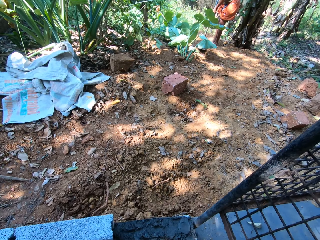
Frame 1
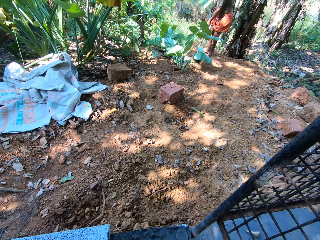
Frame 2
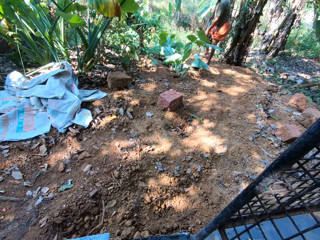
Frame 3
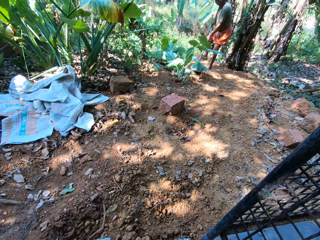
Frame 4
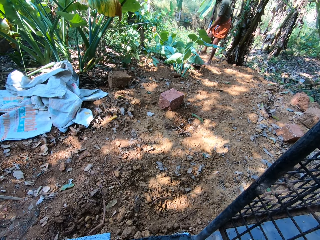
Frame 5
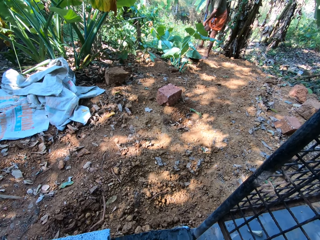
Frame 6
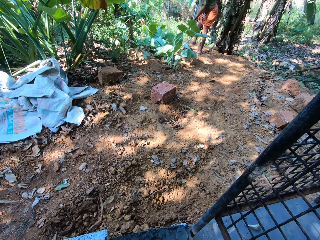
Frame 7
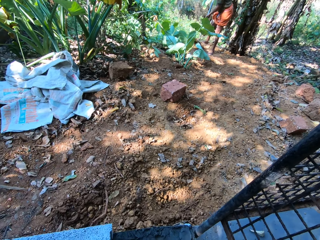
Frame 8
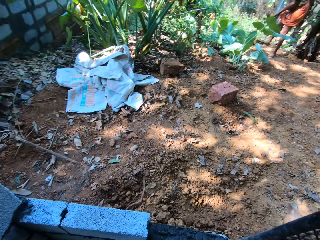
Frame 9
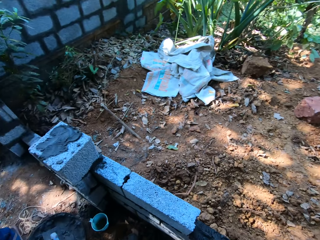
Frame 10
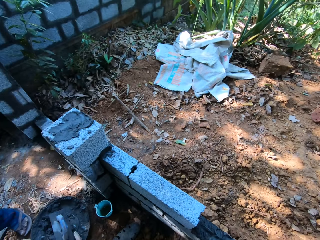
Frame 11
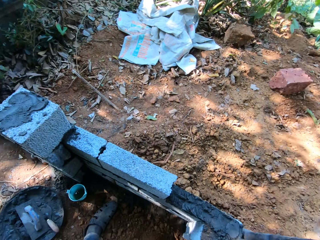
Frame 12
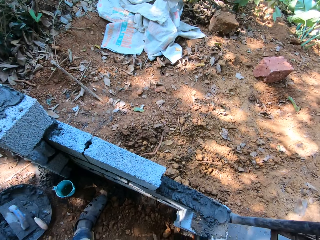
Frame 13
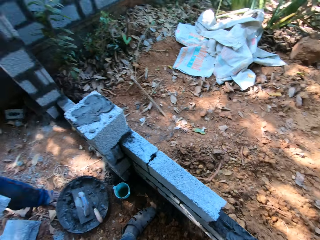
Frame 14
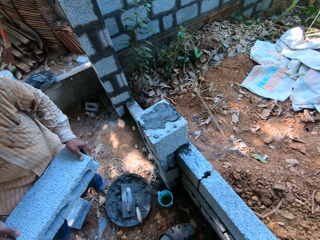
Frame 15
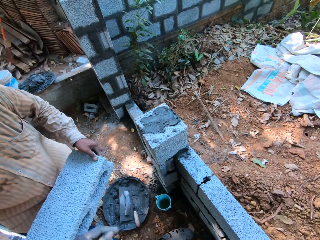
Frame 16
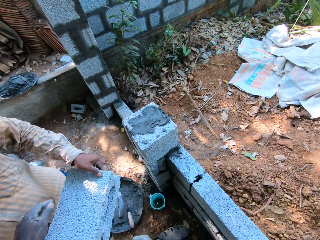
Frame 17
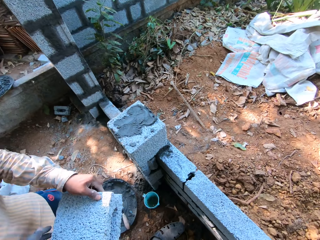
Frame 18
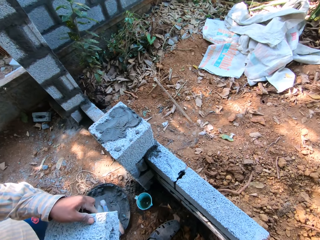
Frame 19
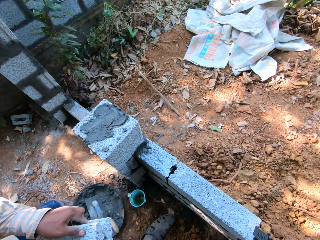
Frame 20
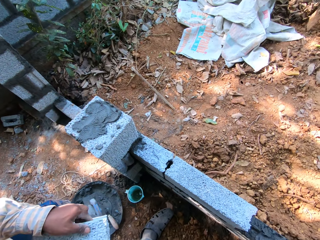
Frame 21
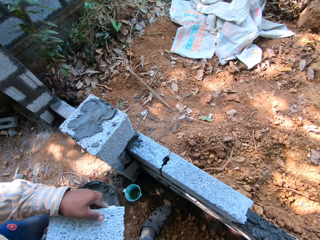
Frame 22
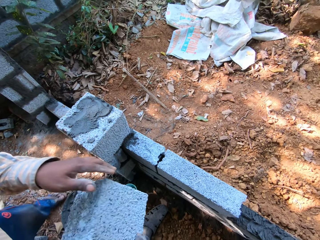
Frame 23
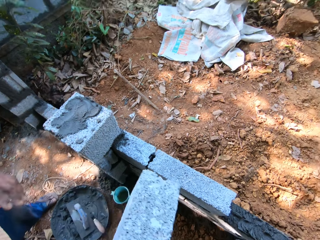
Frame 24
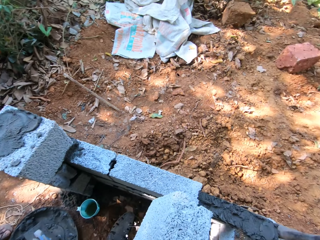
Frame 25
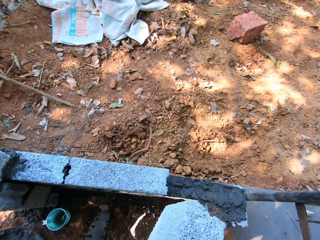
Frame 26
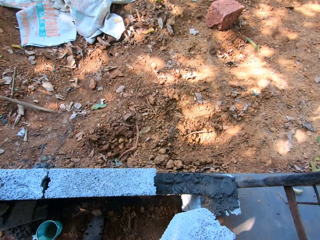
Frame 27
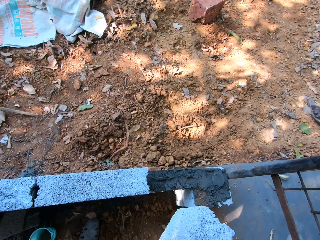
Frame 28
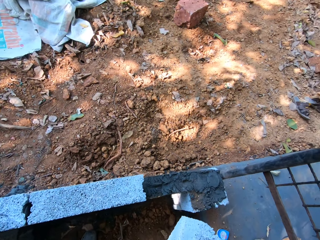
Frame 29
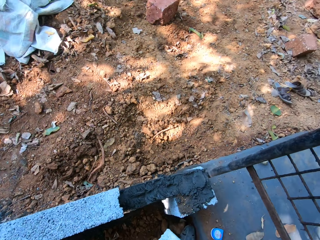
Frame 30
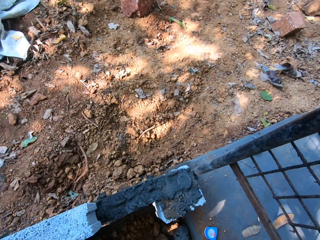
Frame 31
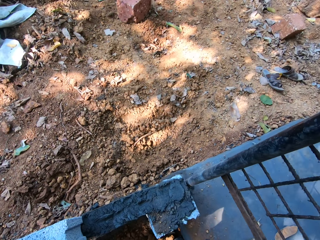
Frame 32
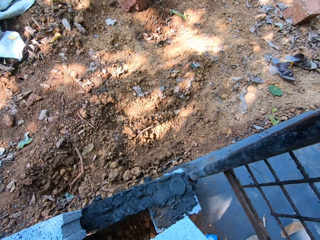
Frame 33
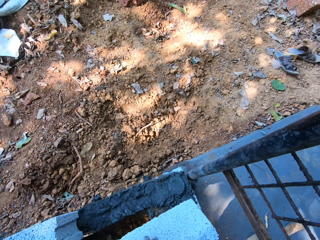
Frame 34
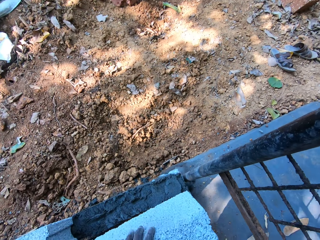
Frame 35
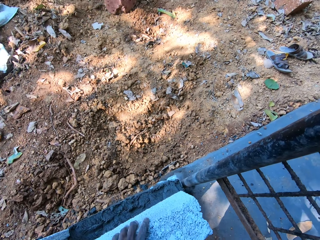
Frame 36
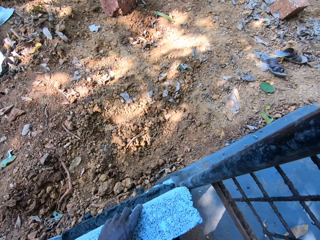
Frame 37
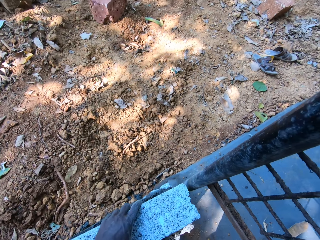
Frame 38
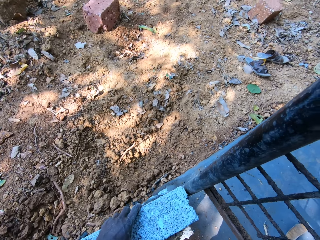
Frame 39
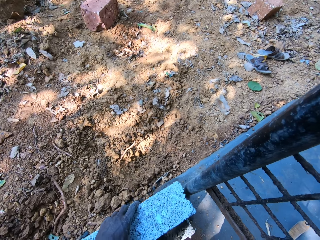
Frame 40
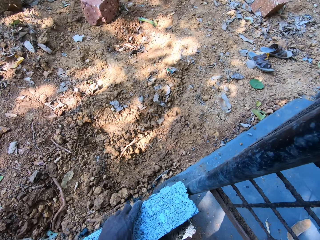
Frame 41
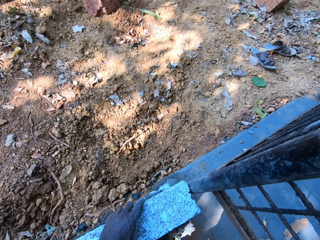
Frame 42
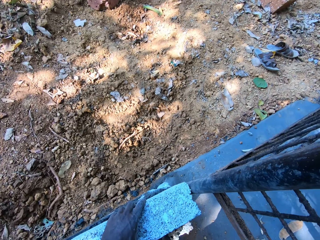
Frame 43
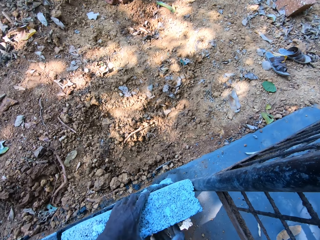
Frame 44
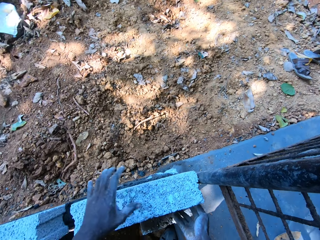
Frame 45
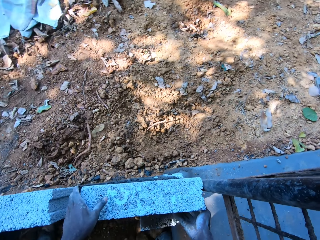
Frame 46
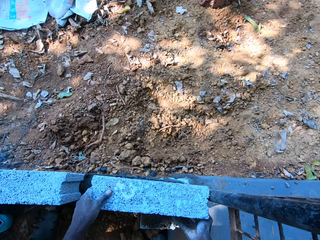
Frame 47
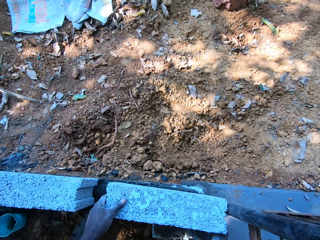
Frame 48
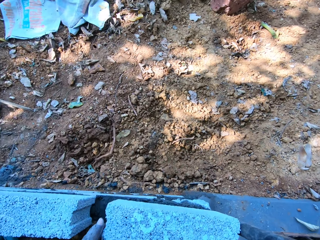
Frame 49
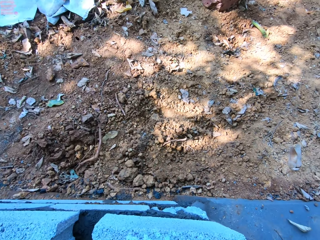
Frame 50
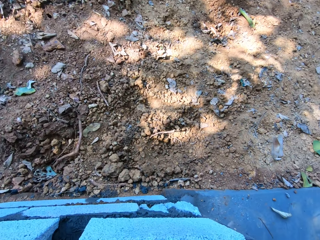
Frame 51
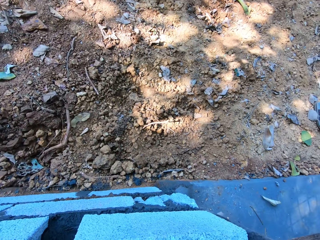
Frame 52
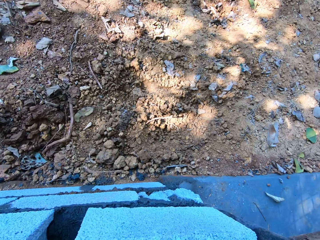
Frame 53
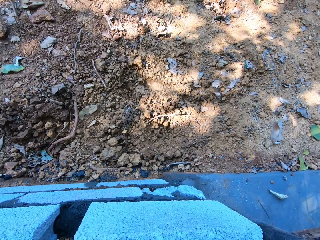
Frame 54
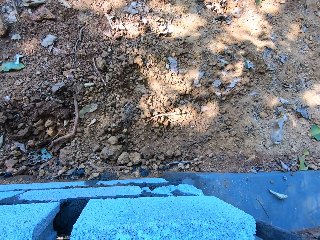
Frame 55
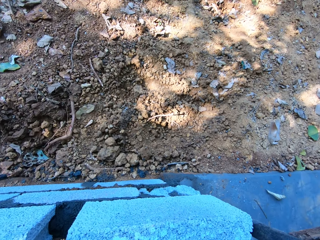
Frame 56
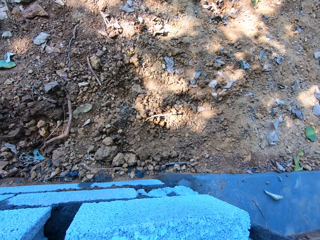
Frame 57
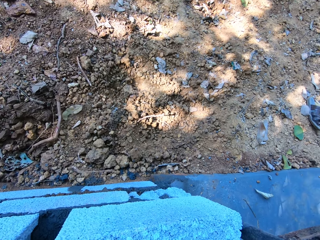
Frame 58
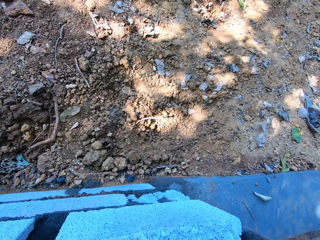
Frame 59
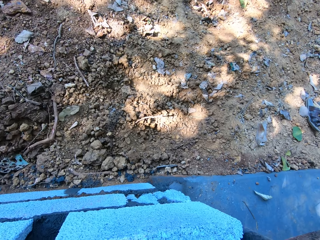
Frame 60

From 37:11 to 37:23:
The camera wearer collects a brick from a man with both hands. The man gives the camera wearer the brick. The camera wearer places the brick onto the fence, on top of the other, with both hands.

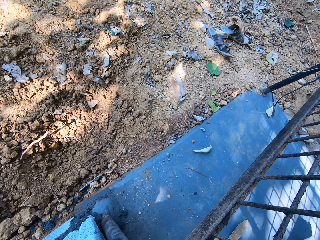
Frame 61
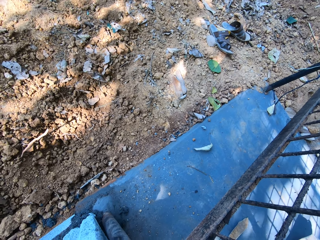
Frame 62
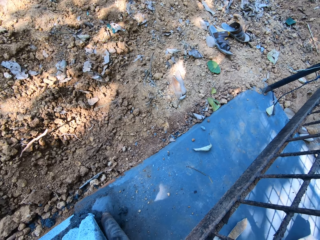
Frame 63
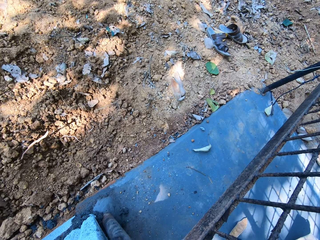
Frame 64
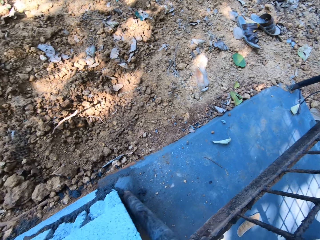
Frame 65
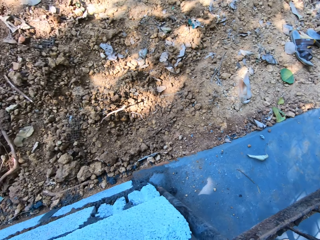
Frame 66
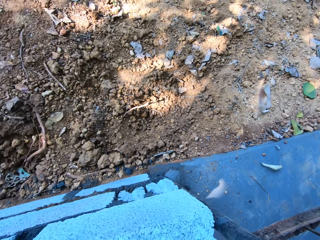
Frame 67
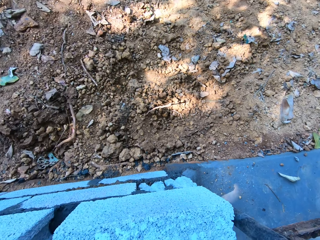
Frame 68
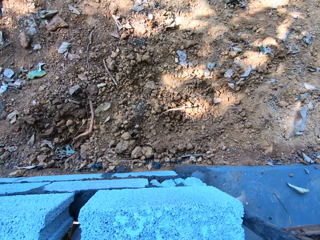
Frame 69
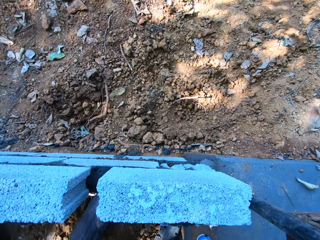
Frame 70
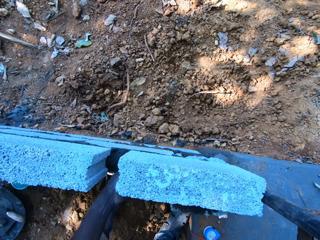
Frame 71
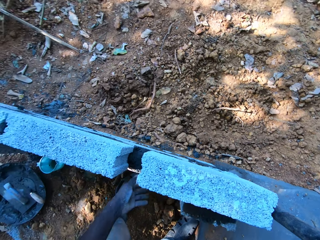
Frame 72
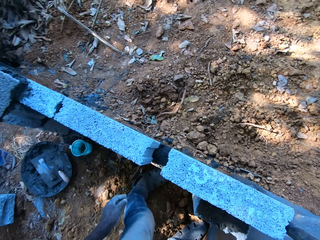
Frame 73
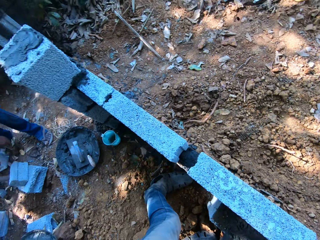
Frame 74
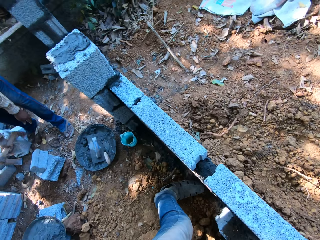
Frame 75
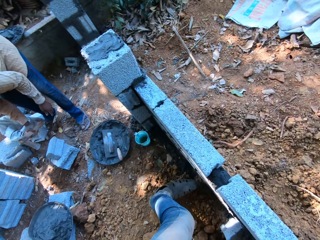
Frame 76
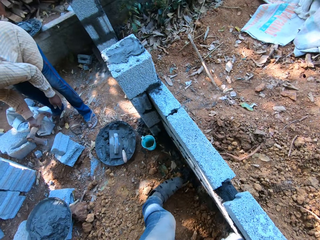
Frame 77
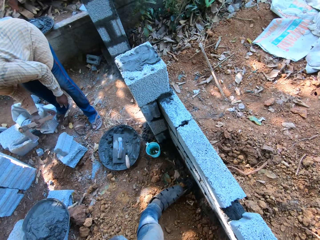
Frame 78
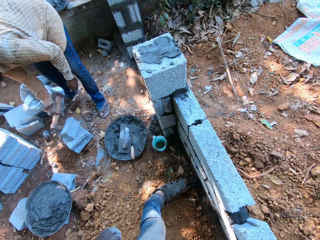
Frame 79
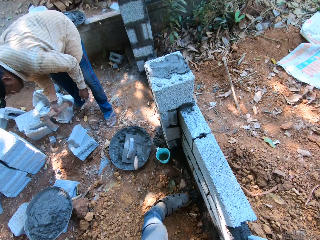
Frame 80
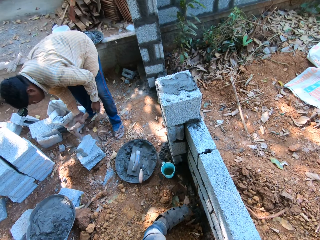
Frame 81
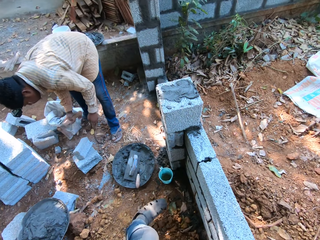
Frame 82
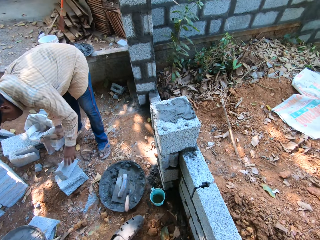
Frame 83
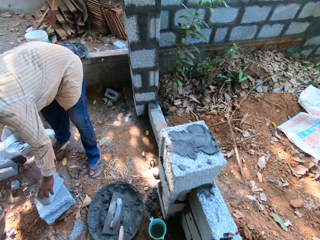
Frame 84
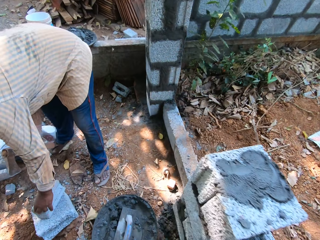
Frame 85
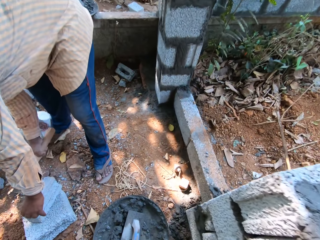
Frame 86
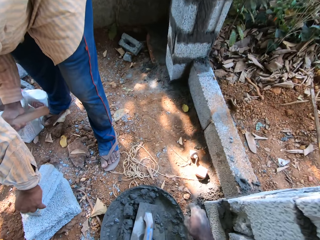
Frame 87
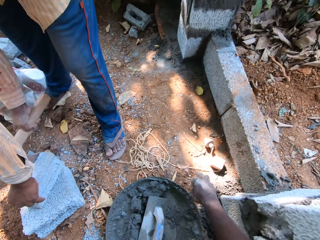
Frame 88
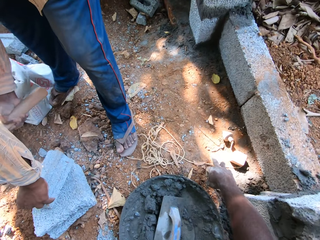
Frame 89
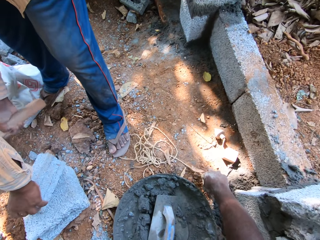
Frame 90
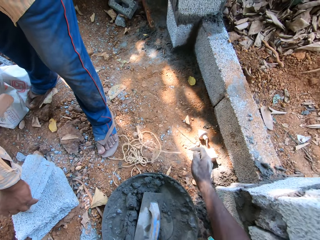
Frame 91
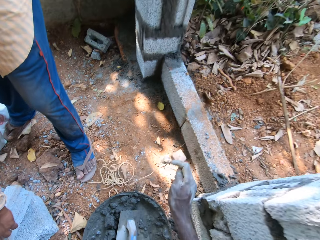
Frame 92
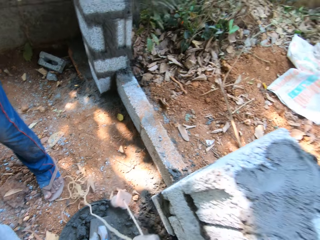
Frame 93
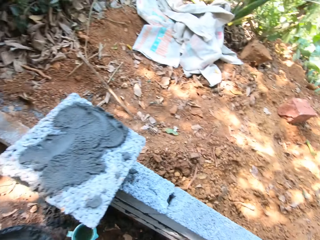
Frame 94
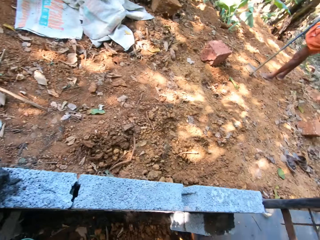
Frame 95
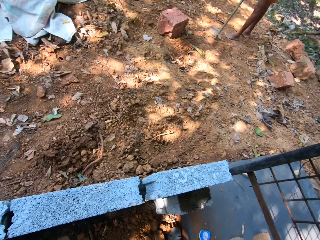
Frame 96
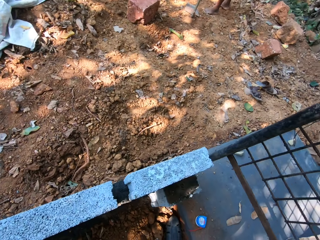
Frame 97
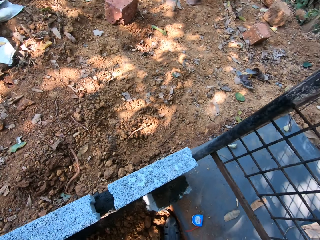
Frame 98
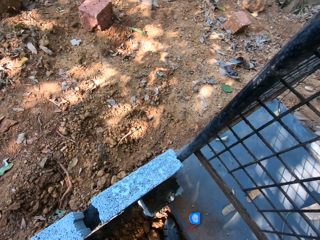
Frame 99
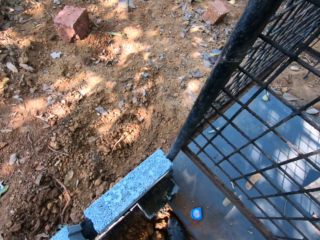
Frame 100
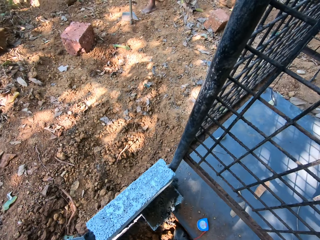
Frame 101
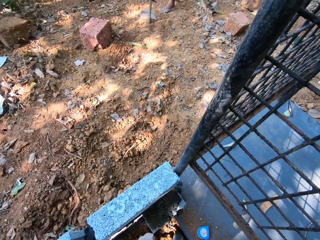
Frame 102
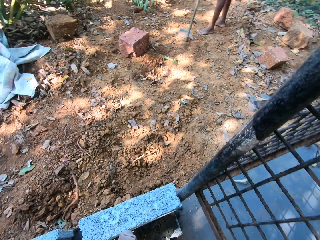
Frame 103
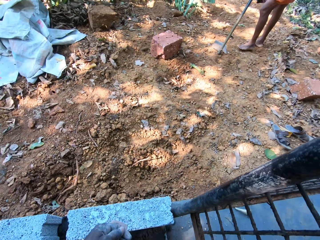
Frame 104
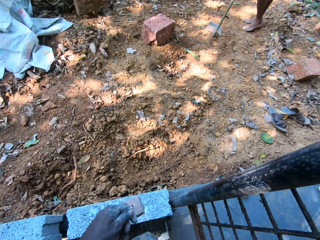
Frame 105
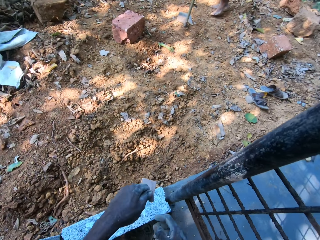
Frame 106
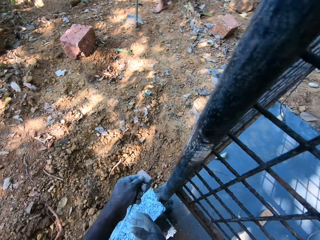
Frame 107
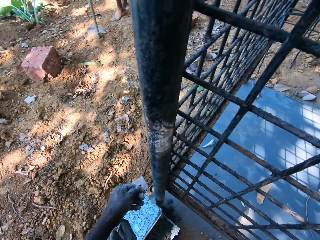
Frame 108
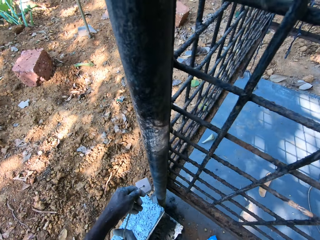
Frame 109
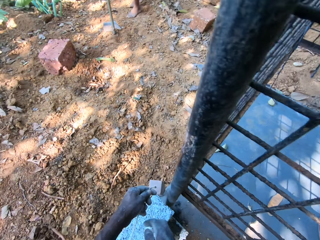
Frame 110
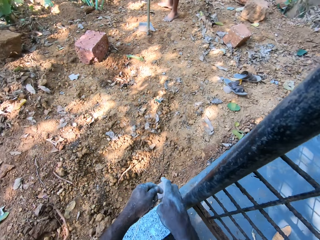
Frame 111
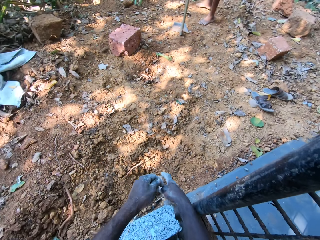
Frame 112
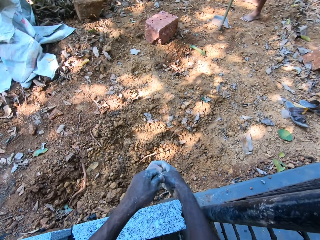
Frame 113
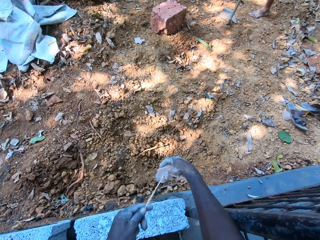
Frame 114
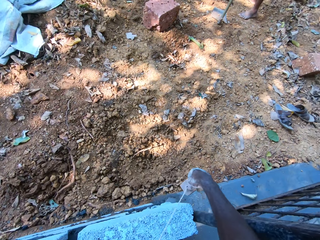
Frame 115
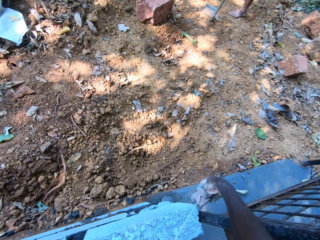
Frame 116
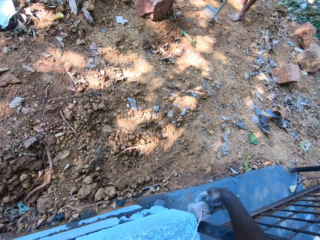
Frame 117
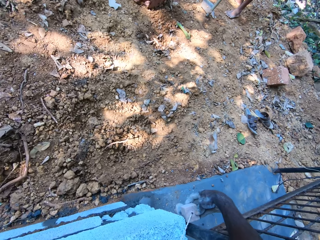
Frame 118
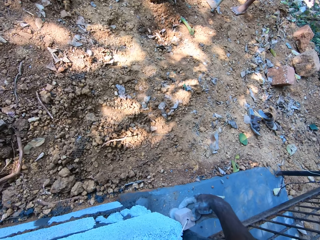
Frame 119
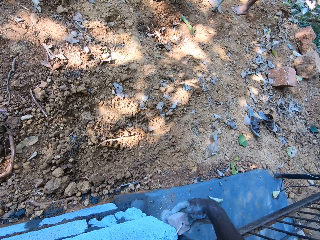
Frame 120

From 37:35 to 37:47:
The man hits an axe in his right hand on a brick on the ground. The camera wearer picks a rope or plumb bob from the ground with his right hand. He places the rope on the fence with both hands.
